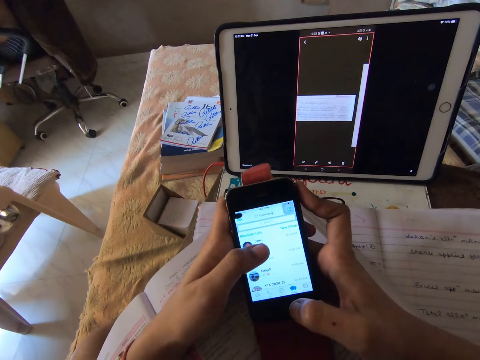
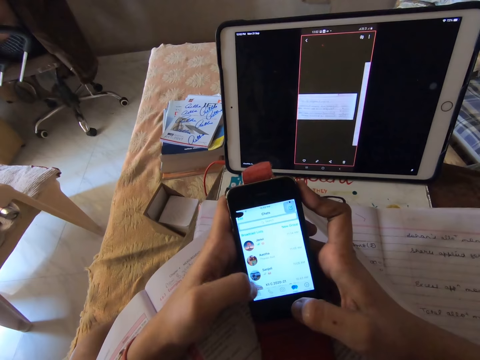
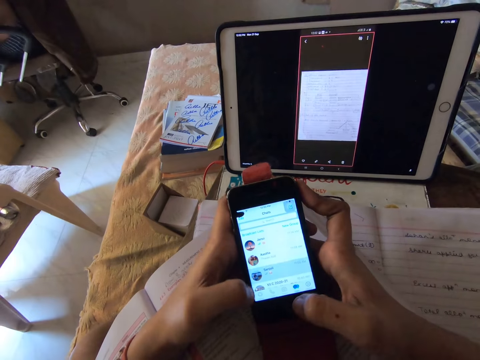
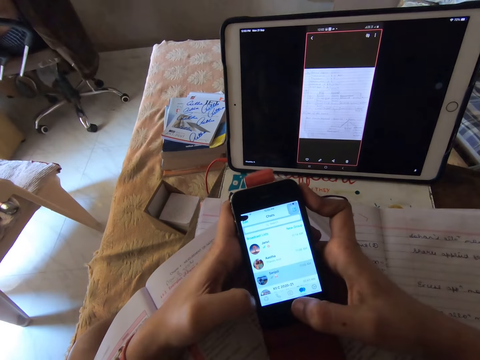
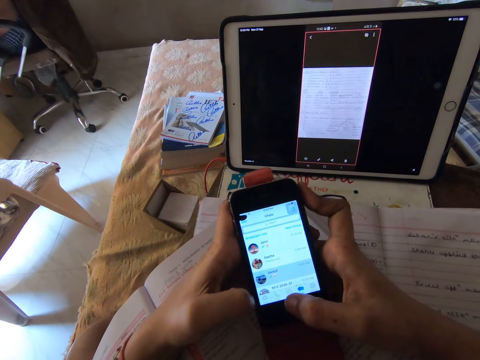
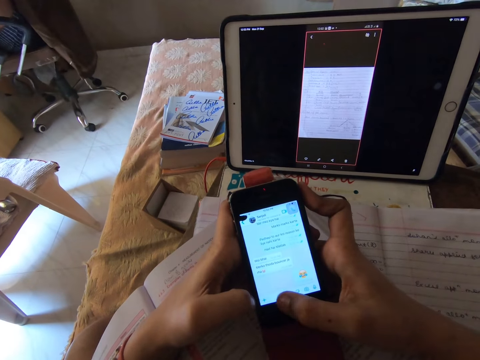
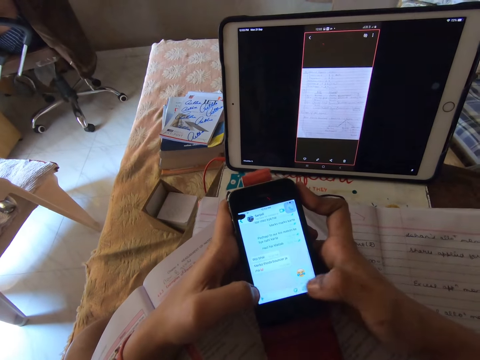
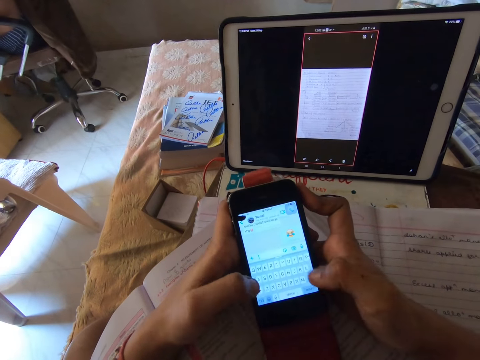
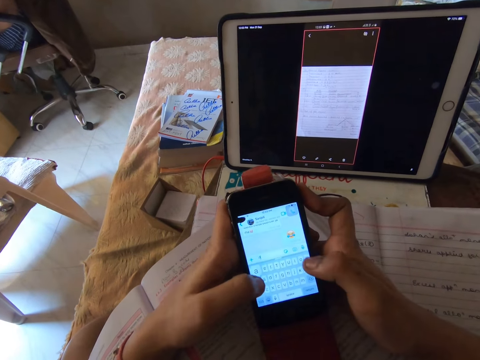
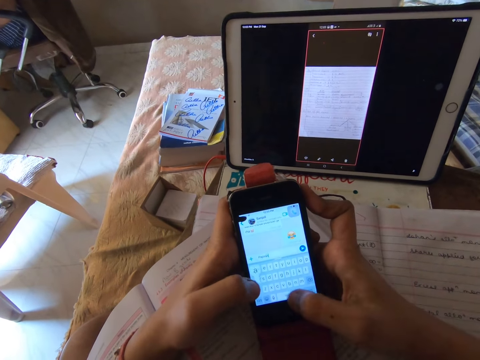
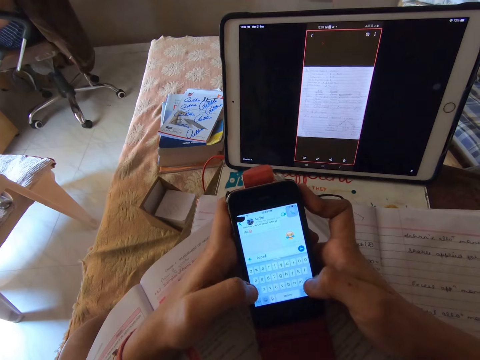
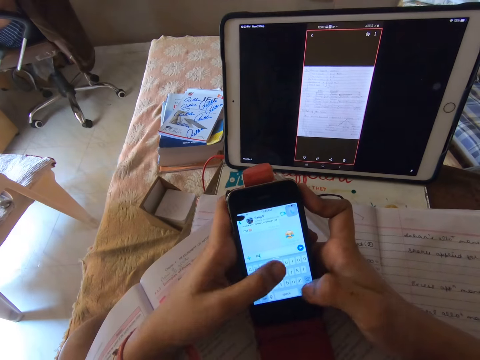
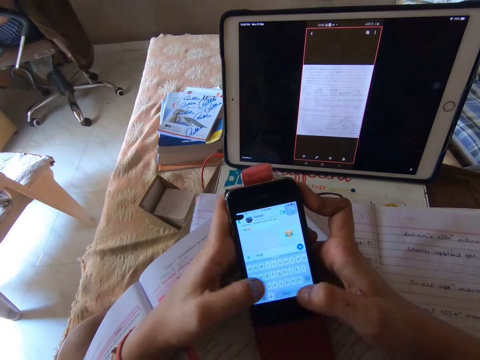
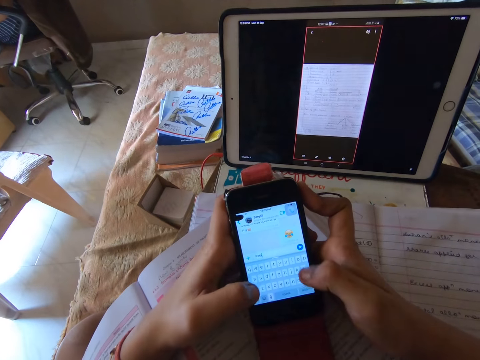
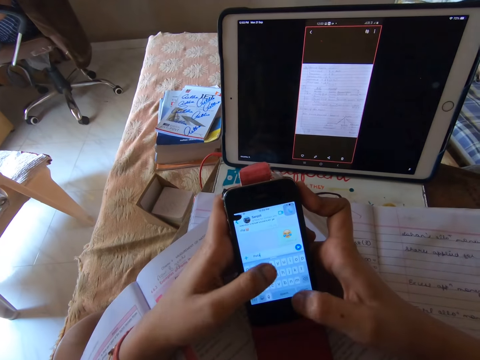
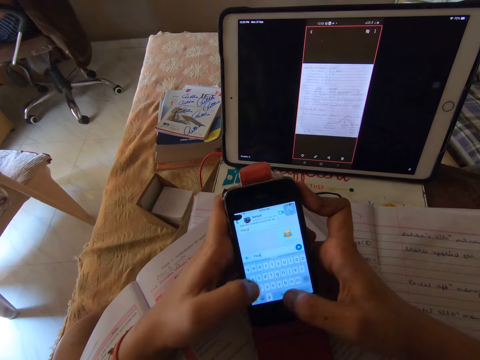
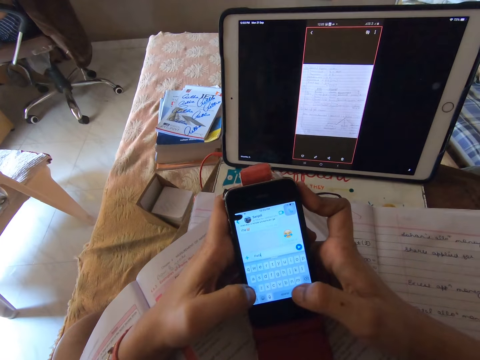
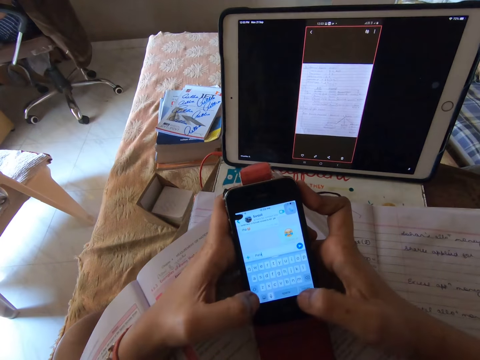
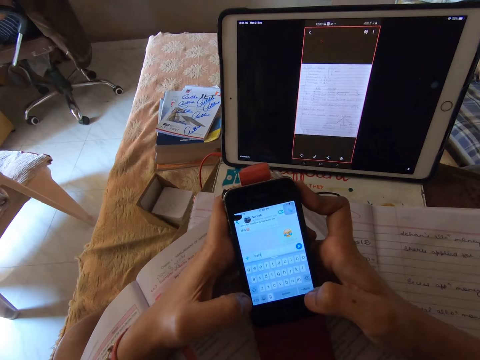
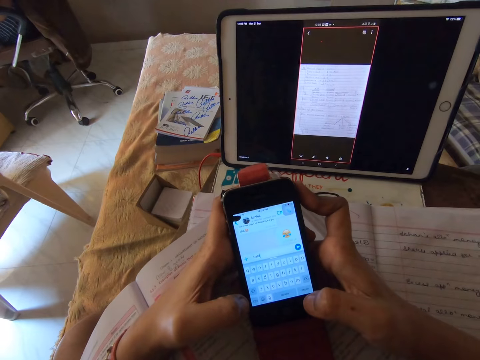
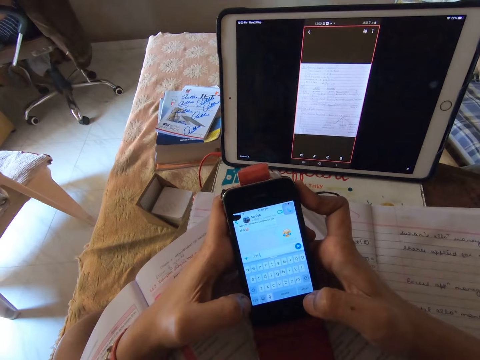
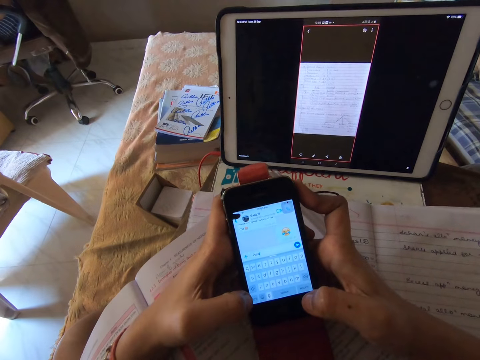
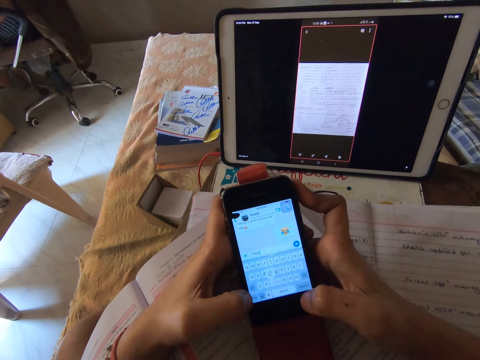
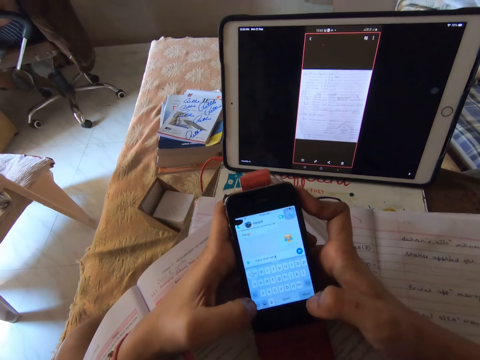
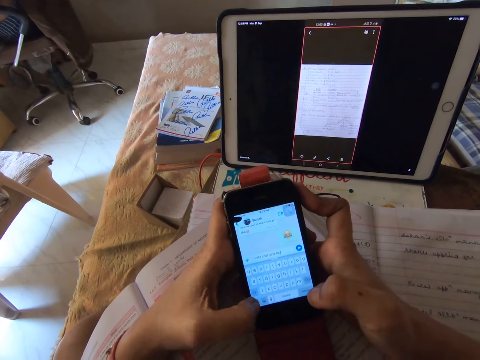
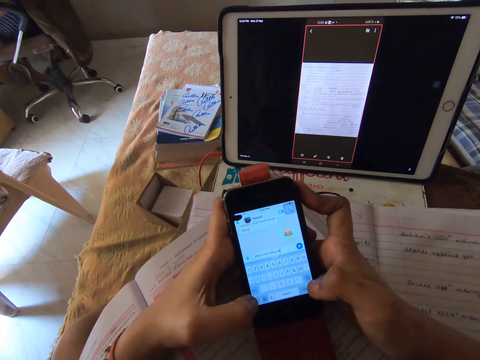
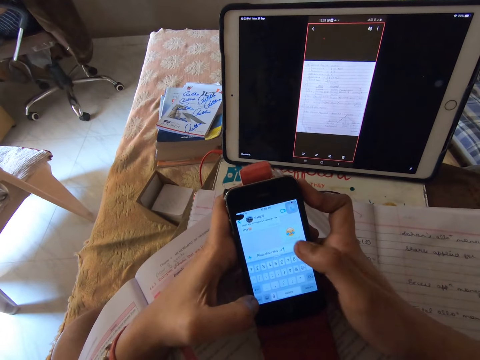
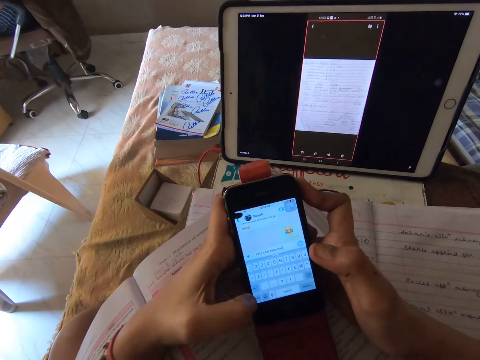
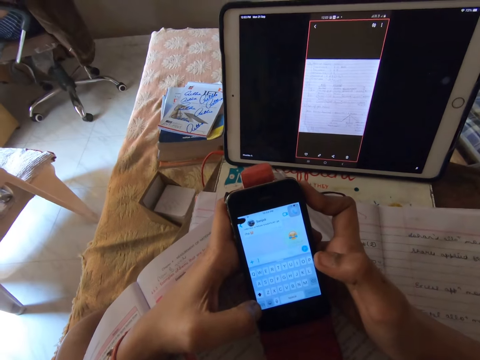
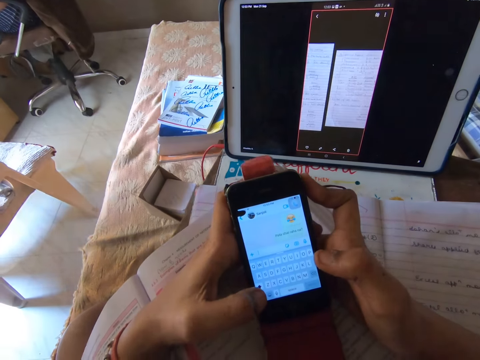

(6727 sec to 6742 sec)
The camera wearer types with both hands.

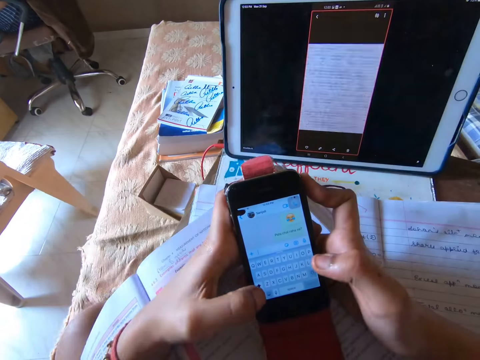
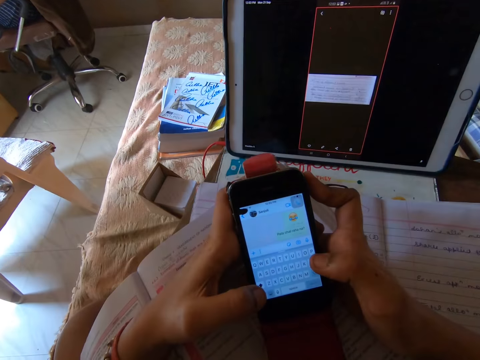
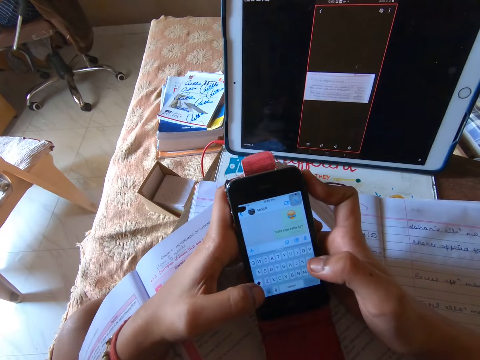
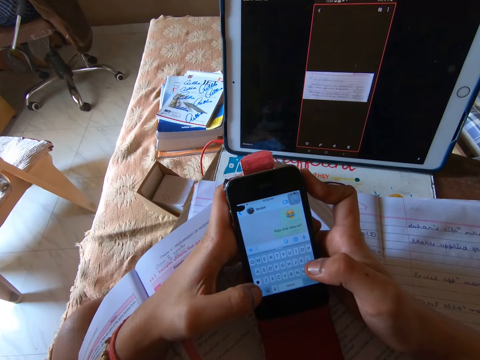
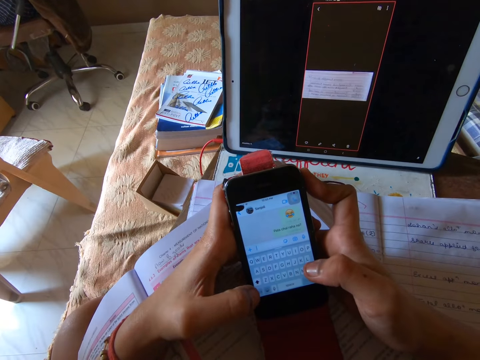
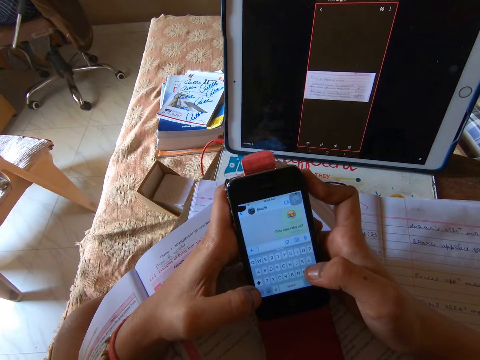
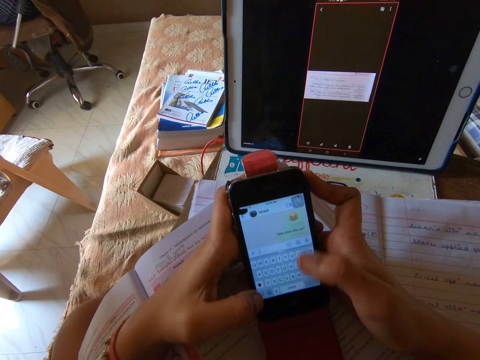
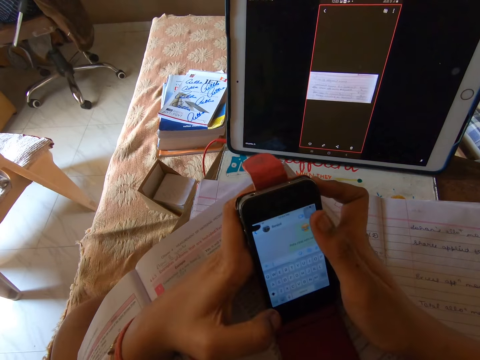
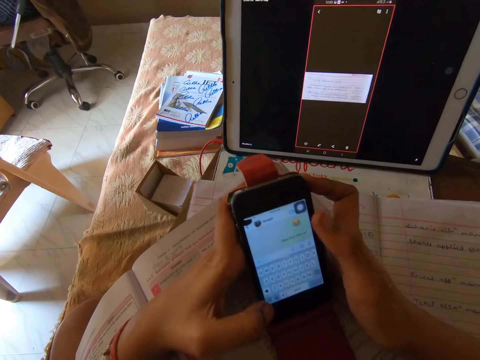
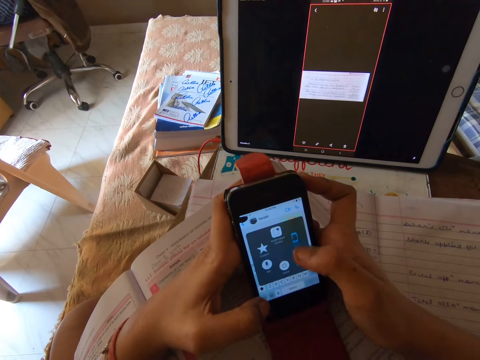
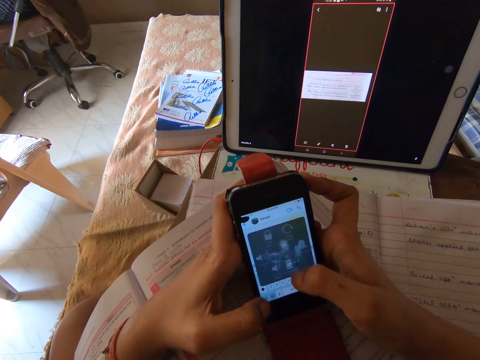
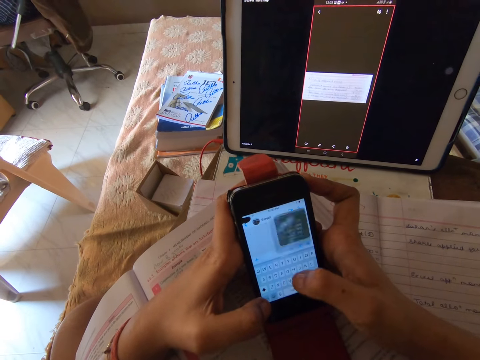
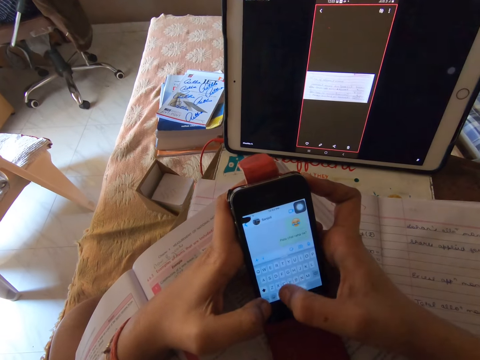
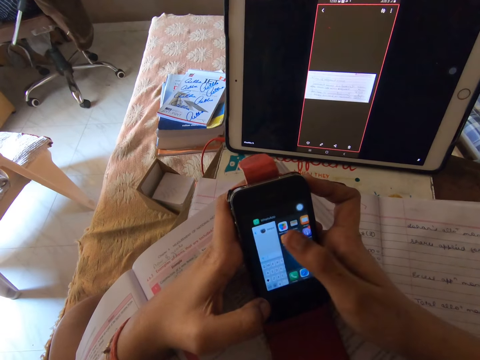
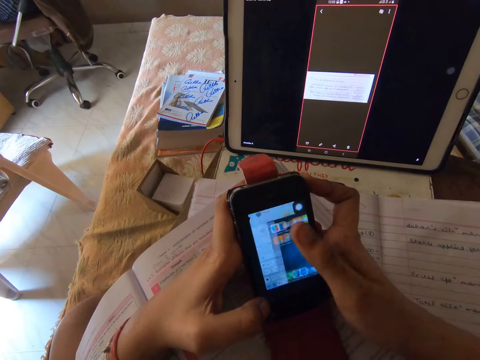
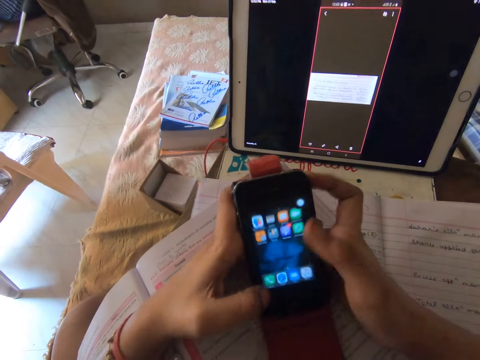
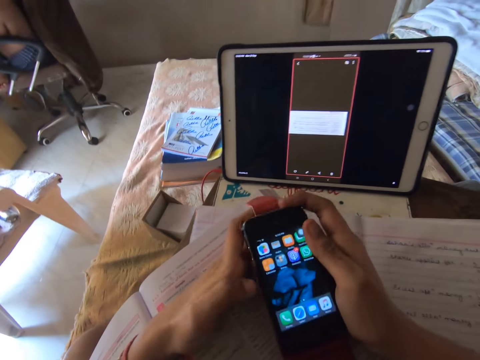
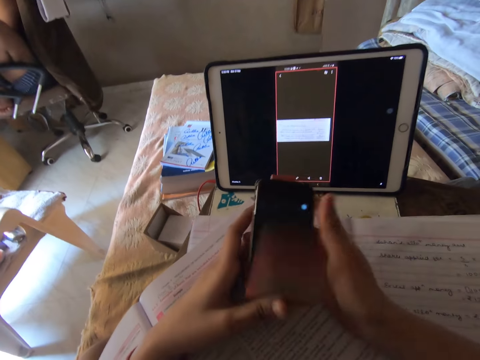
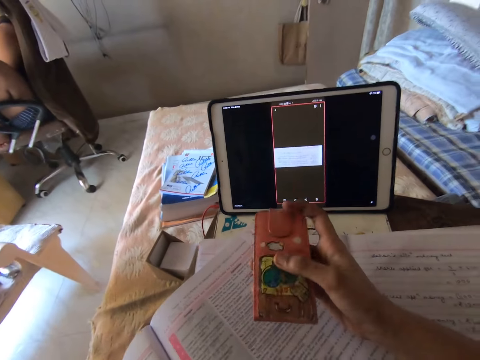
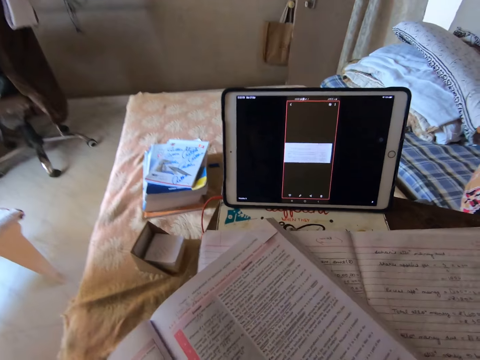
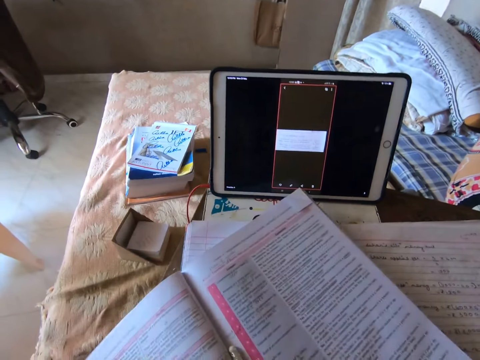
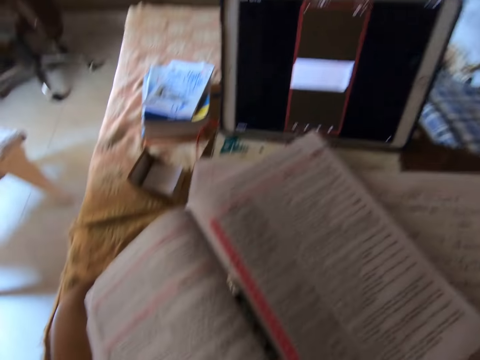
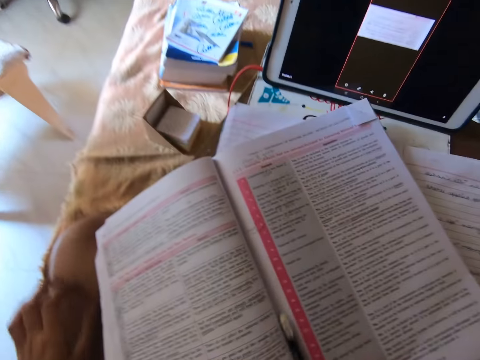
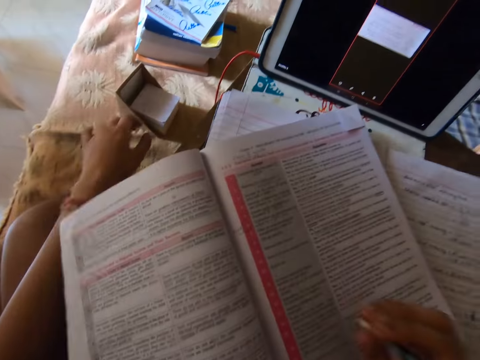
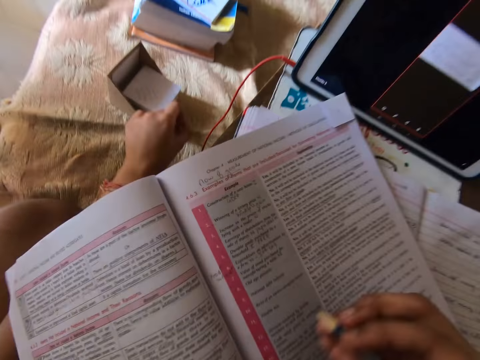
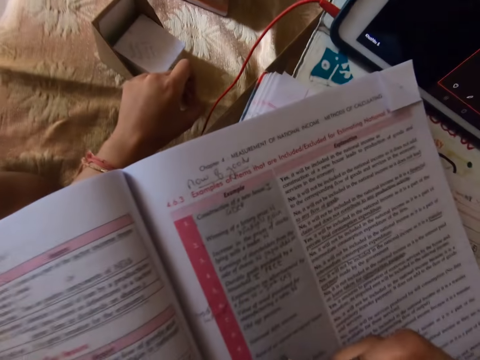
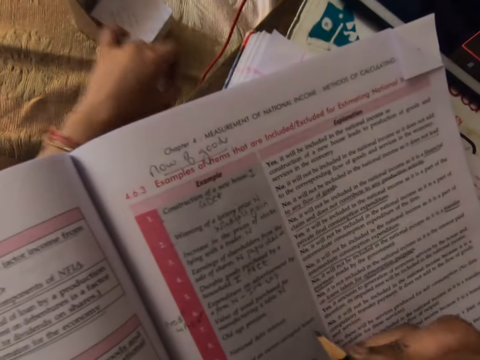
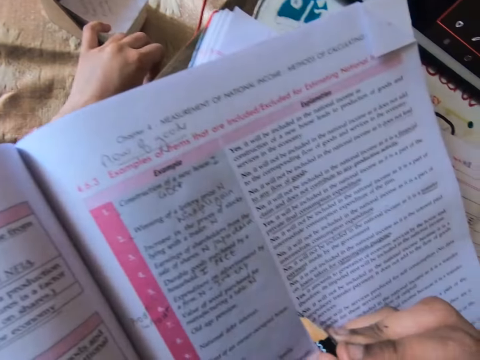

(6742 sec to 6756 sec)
The camera wearer switches off the phone in her hand. She drops the phone on the table. She picks up the pencil in between the book. She puts her hand under the book and moves the pencil on the book.
